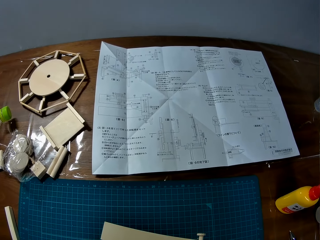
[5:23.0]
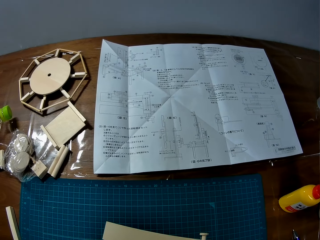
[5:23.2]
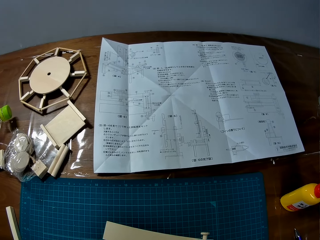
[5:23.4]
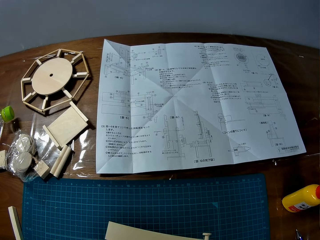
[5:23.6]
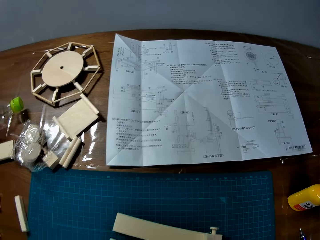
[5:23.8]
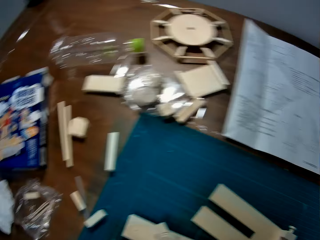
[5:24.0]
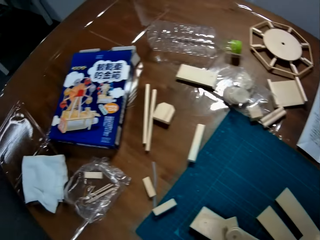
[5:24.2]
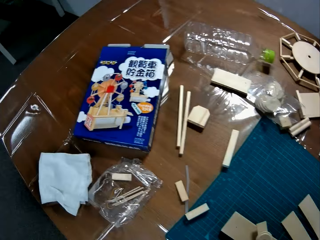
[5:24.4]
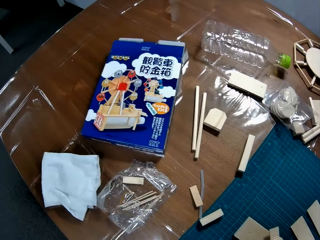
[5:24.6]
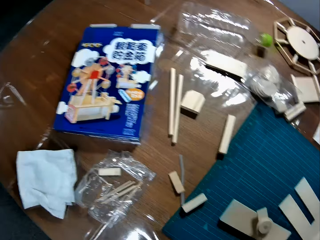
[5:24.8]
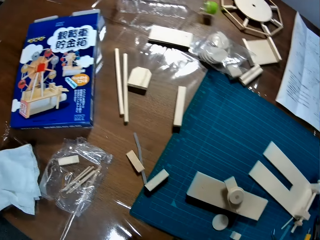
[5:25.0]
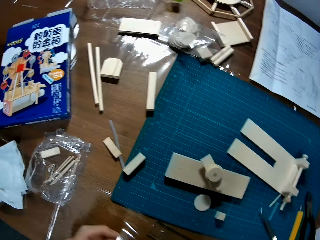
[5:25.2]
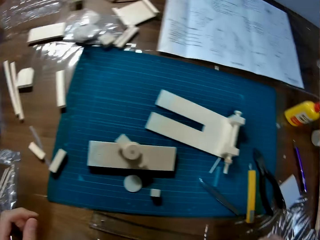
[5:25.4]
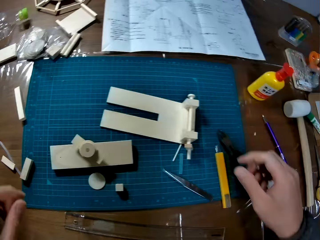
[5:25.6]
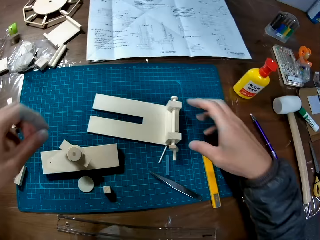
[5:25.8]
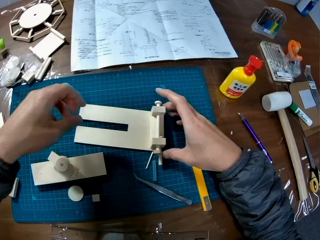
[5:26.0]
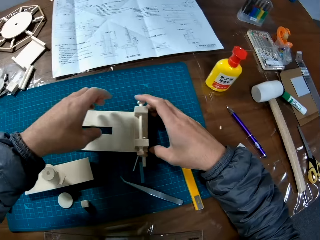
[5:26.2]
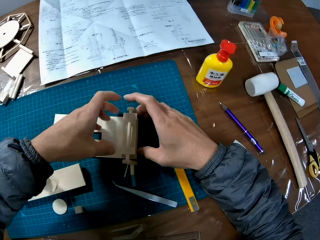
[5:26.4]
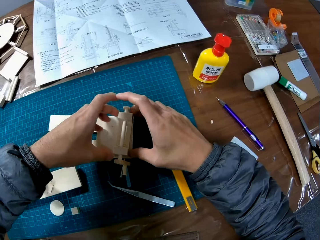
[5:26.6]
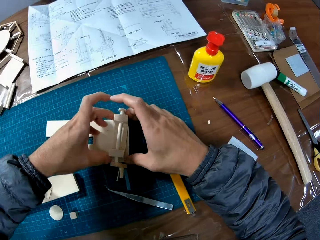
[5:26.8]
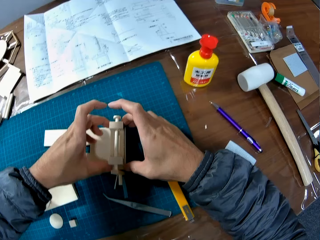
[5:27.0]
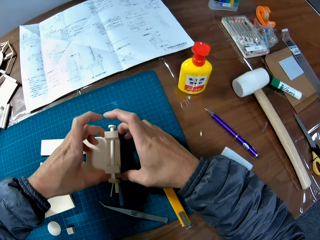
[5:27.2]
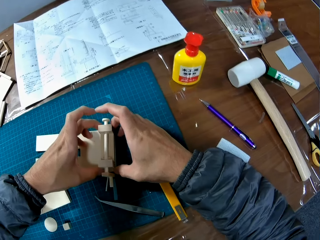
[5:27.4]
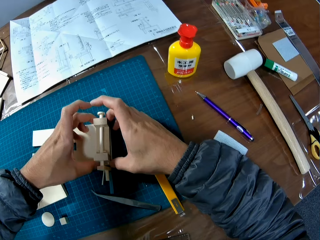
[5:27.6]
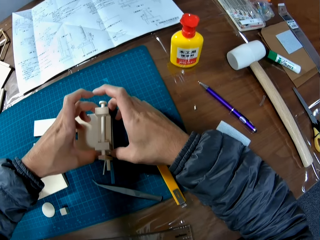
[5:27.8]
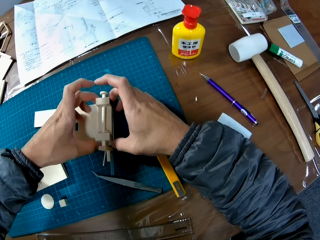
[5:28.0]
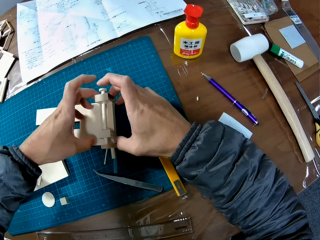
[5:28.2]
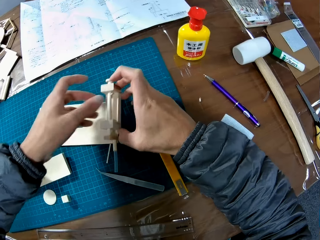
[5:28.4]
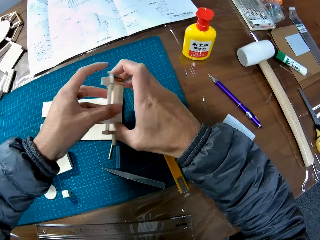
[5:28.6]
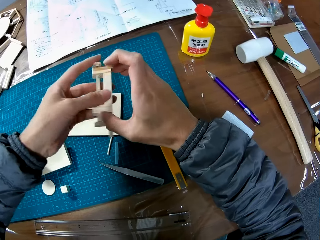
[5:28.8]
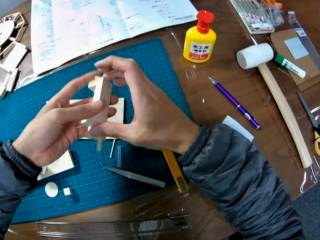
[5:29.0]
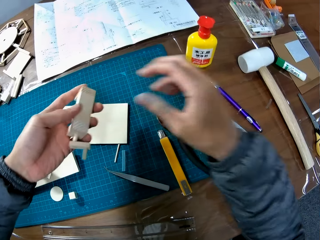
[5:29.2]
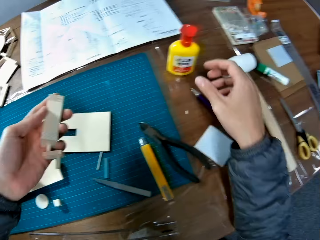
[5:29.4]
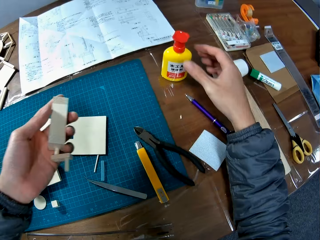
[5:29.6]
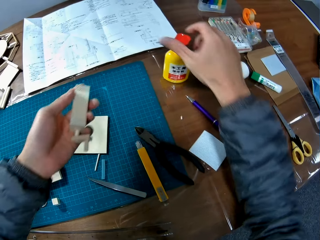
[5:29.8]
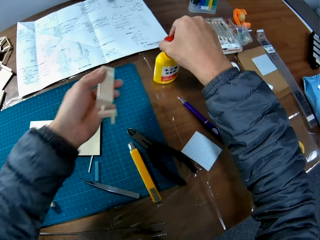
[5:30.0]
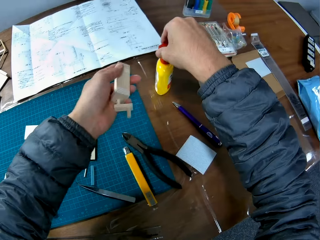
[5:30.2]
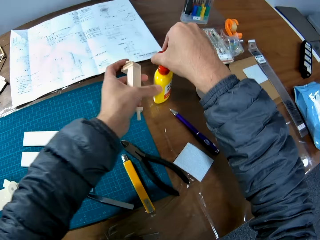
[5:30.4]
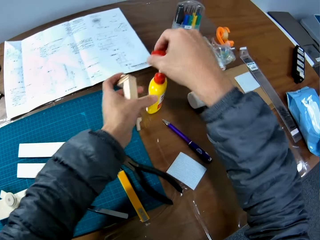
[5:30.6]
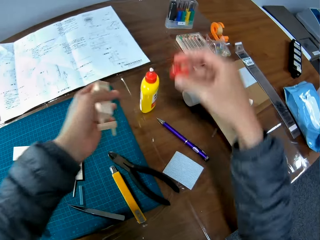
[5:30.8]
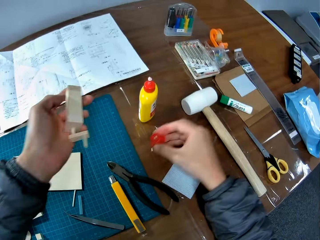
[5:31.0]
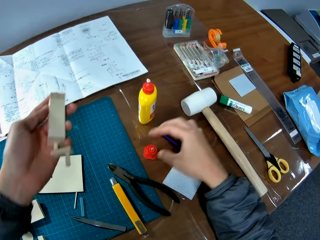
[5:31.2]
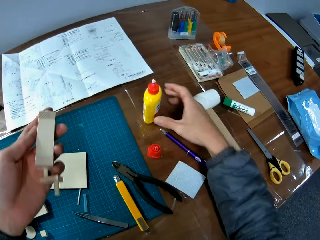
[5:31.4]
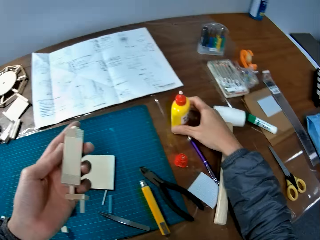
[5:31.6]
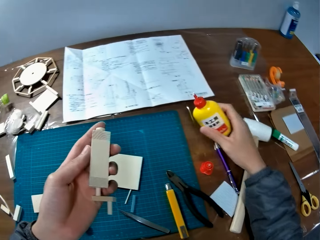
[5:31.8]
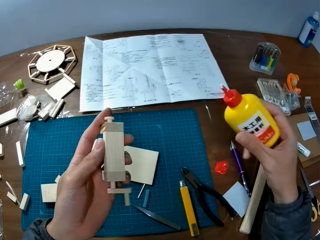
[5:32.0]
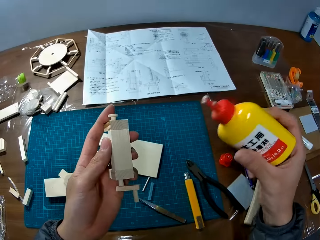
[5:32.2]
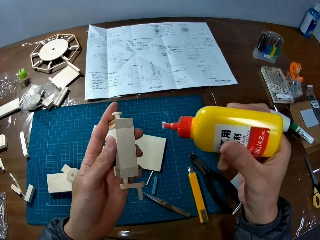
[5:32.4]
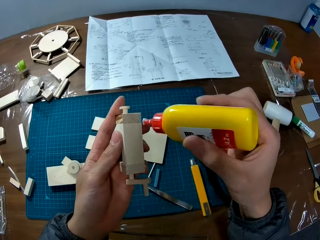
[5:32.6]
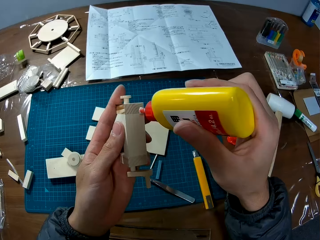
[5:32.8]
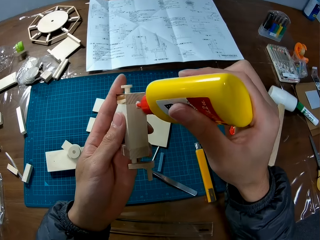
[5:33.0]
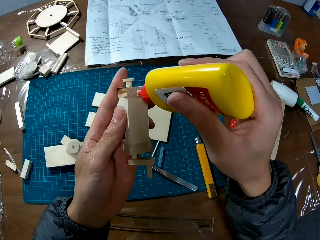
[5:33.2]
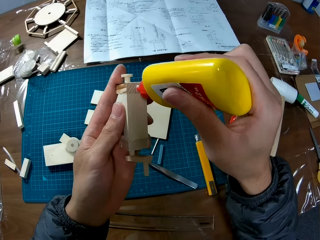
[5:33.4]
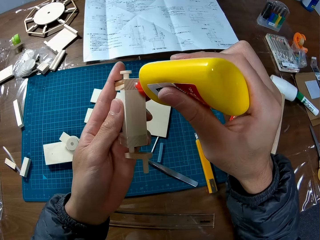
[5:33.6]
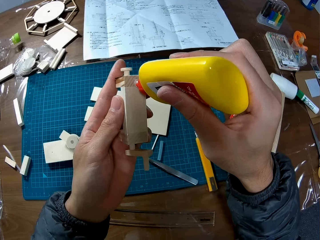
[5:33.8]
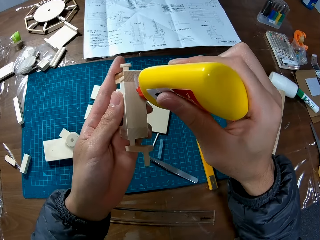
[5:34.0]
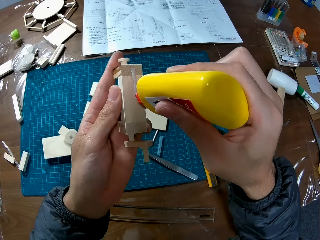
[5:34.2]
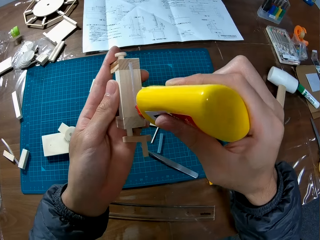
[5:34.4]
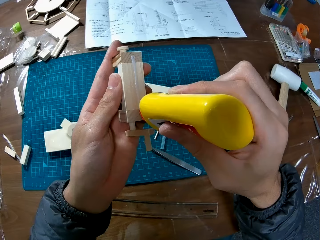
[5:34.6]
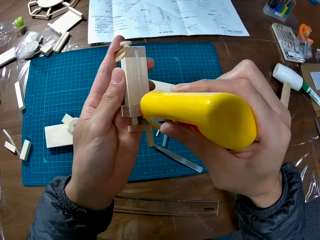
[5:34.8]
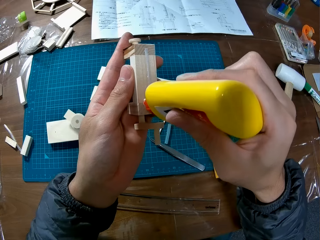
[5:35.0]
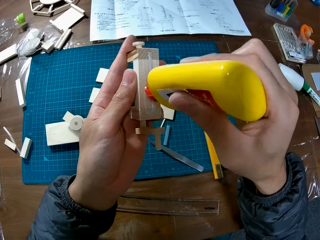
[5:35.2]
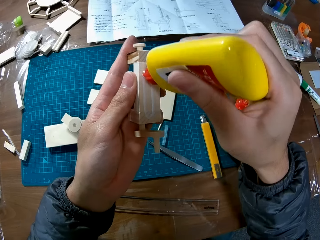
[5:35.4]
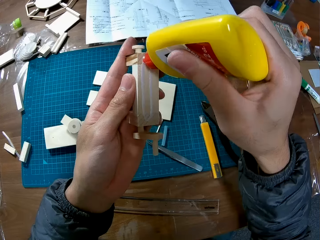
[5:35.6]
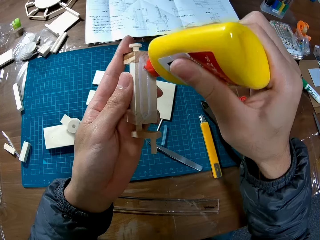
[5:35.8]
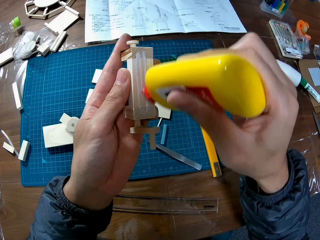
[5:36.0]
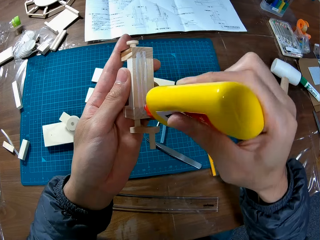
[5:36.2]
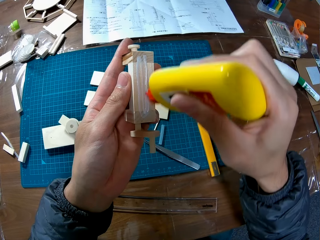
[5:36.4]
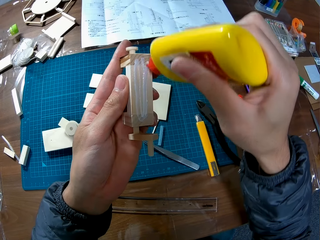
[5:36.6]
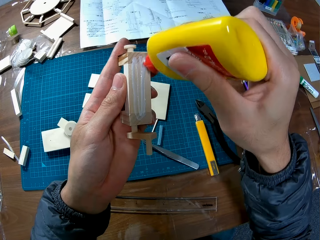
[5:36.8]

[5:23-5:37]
The camera wearer looks on the table. He dismantles another wooden craft or model on the cutting mat on the table with both hands. He holds the model and picks the model. He holds the dismantled wooden craft in his left hand. He opens a glue container or super glue on the table. He holds the super glue with hands. He puts the lid on the table. He picks up the glue container on the table with his right hand. He holds the super glue. He applies glue on the wooden craft in his left hand.

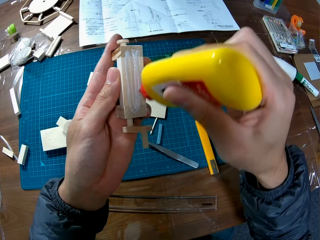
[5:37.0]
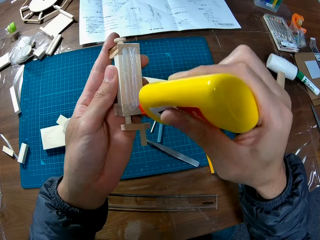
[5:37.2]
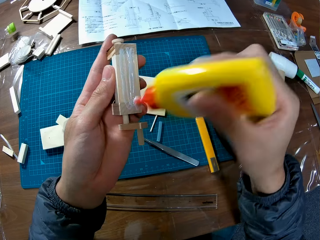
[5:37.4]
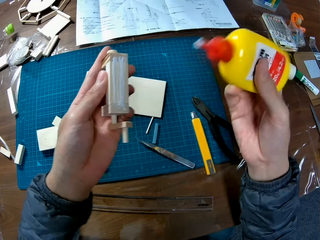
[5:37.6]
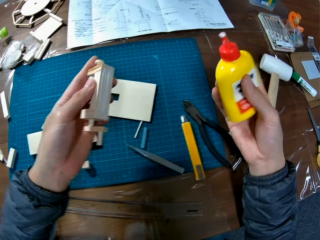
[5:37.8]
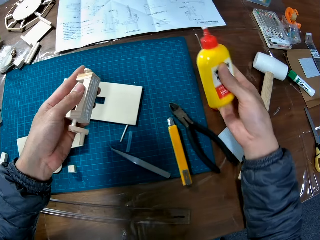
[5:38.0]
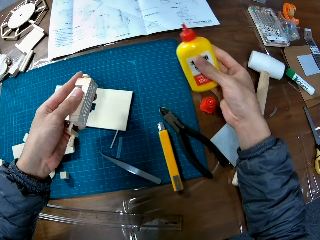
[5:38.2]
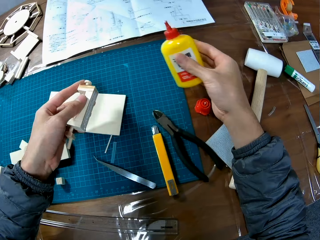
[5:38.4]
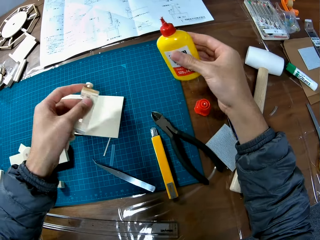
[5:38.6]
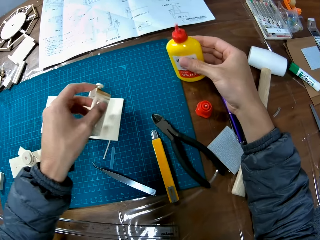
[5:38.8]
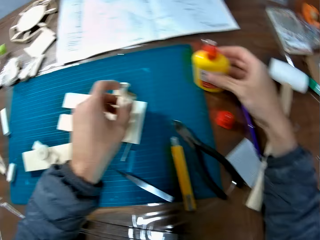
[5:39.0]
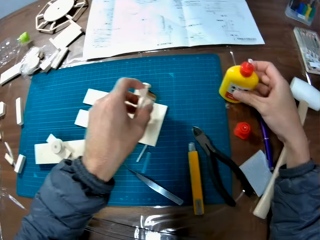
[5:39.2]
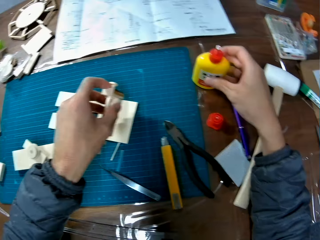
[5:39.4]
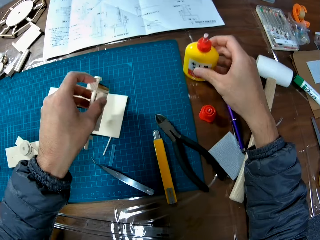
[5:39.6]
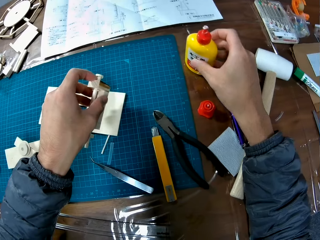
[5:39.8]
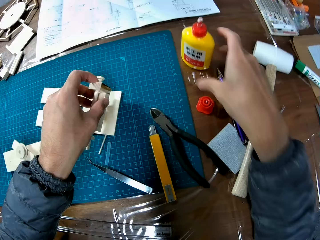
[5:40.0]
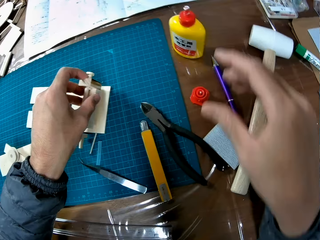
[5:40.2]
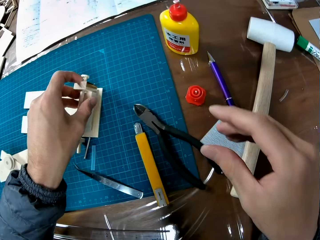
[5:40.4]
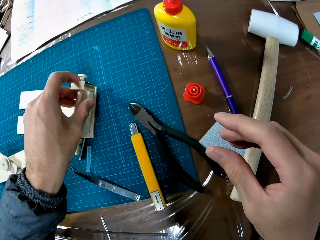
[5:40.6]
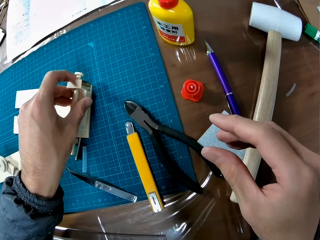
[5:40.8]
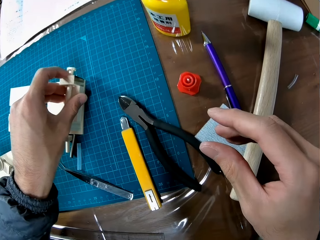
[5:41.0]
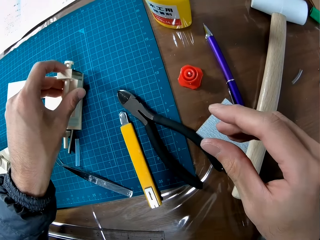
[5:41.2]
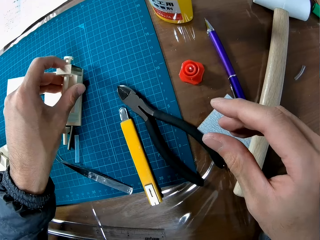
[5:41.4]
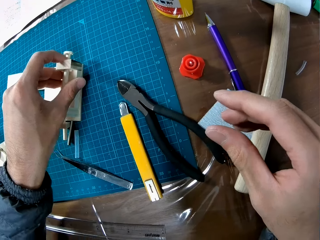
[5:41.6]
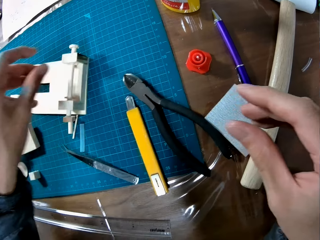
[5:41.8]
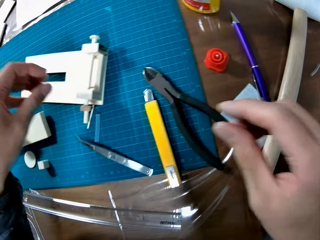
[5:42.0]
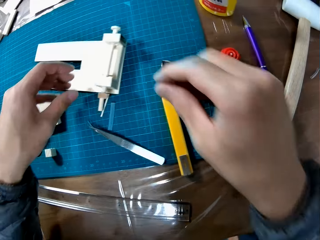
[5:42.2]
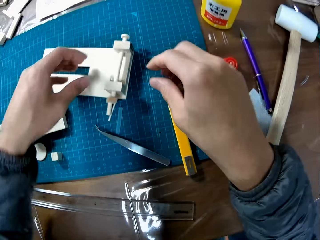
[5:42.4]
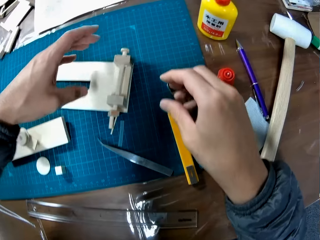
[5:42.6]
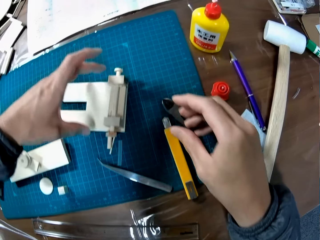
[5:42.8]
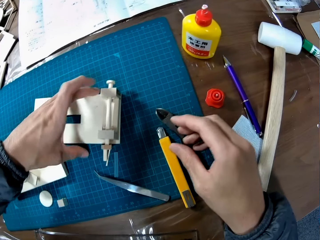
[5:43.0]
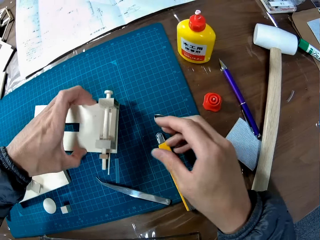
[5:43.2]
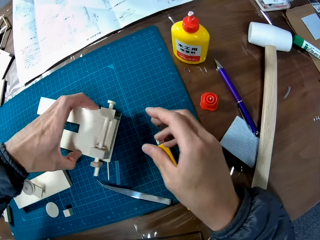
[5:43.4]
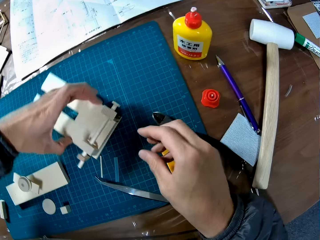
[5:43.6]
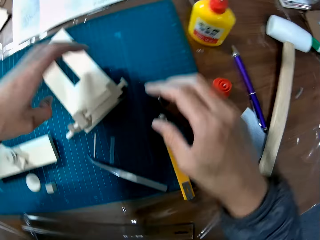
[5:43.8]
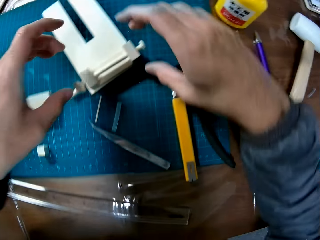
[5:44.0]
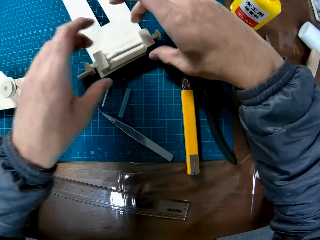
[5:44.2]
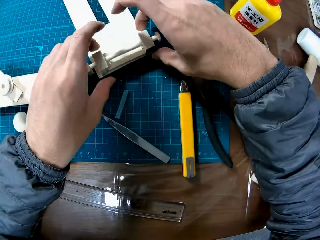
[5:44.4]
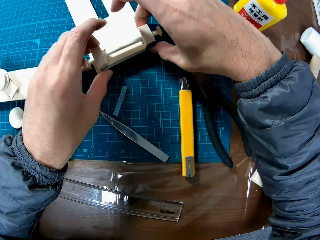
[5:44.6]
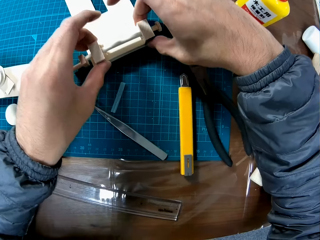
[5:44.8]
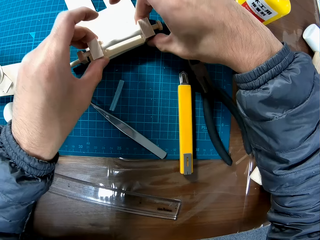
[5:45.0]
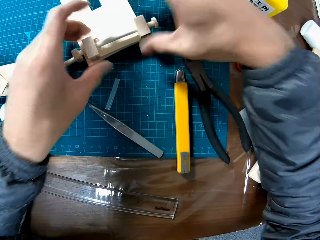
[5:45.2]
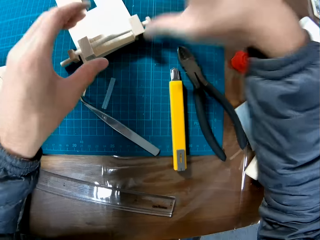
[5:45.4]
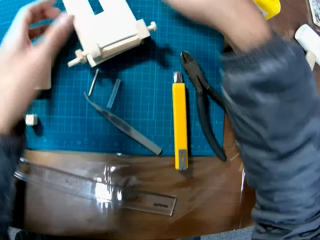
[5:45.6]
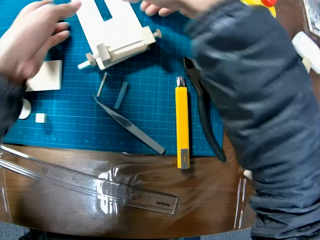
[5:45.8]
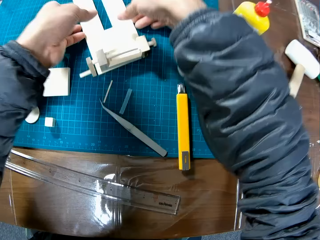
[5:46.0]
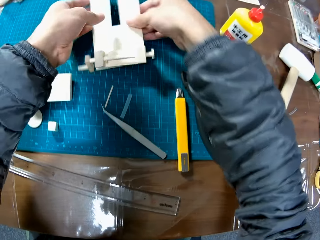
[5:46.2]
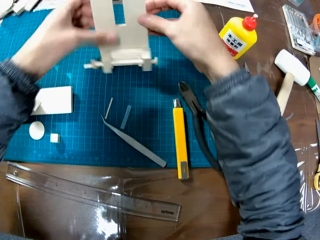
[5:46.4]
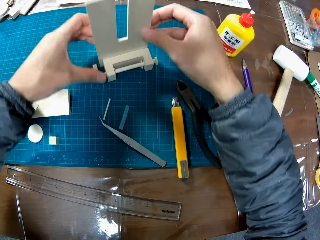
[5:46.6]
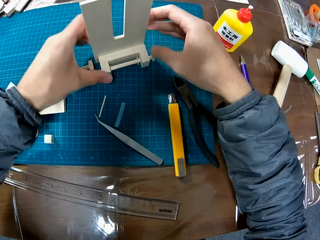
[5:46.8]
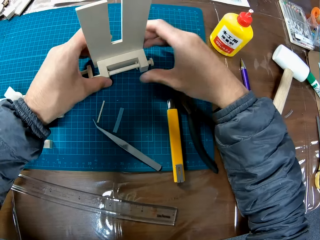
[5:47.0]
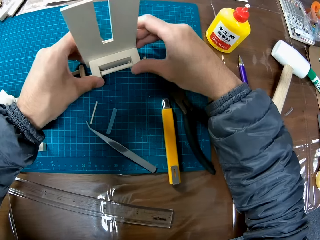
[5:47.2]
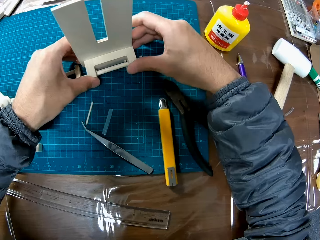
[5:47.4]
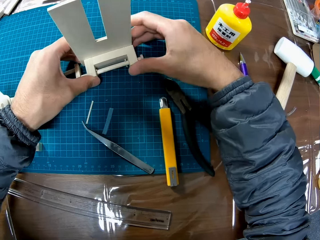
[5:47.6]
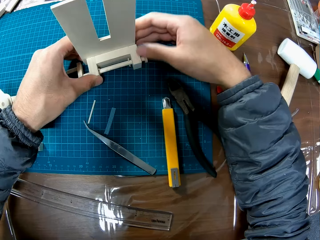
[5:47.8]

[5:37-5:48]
The camera wearer puts the glue container in his right hand on the table. He attaches the wooden craft in his left hand to the wooden craft on the cutting mat on the table. He puts the model on the cutting mat. He presses the wooden crafts together with both hands. He moves the model. He adjusts the wooden craft with both hands. He lifts the model and holds the model.
